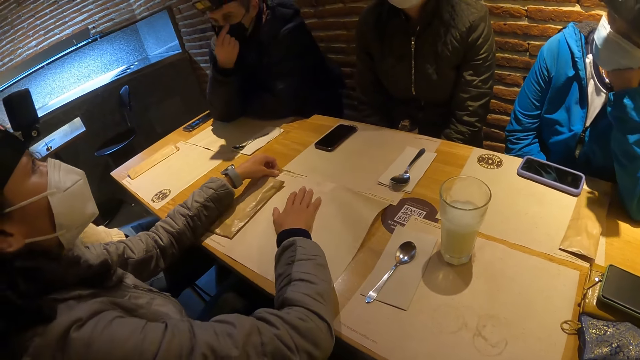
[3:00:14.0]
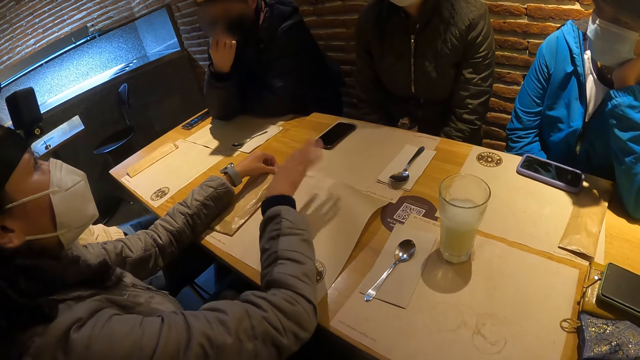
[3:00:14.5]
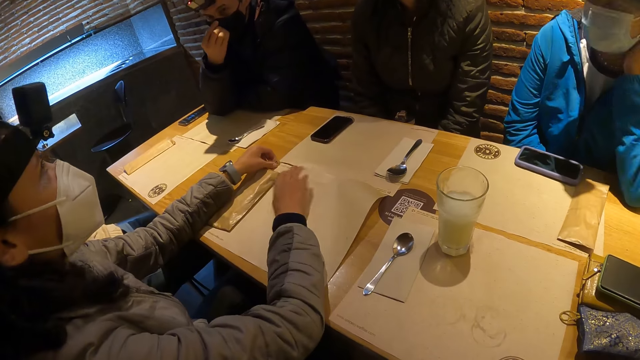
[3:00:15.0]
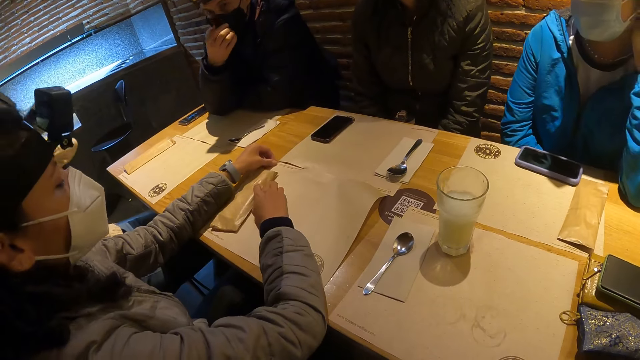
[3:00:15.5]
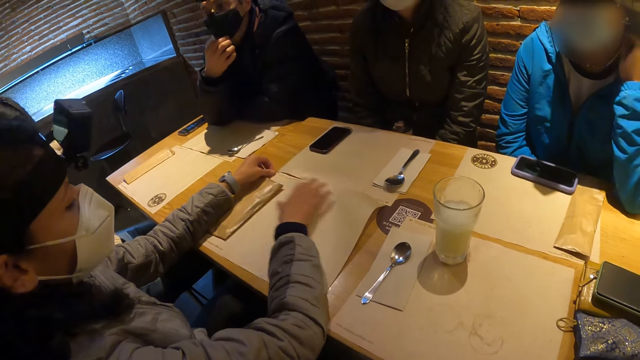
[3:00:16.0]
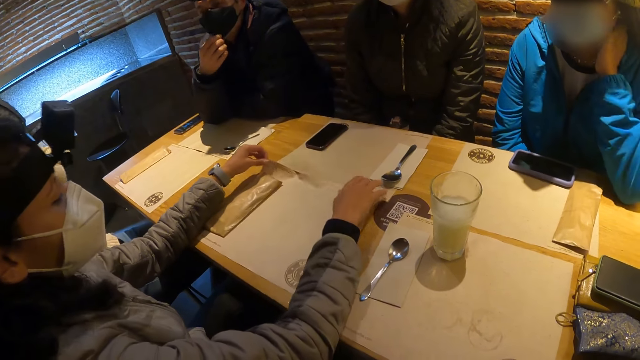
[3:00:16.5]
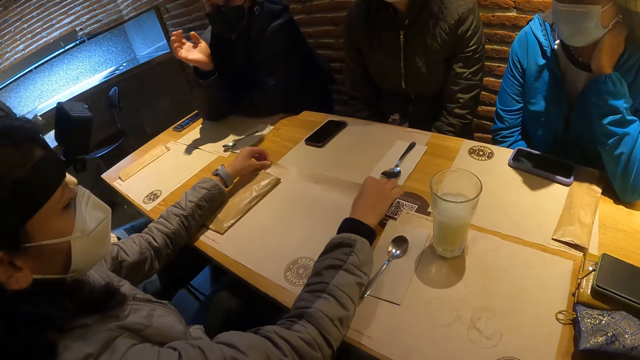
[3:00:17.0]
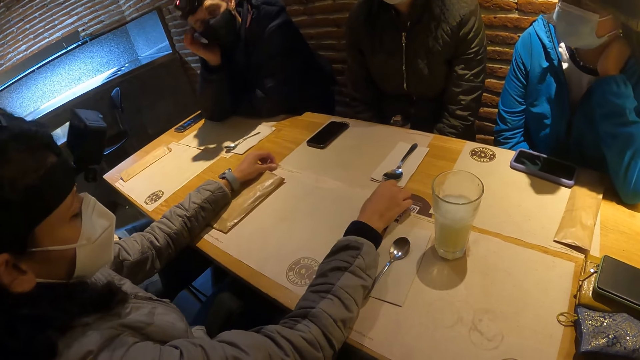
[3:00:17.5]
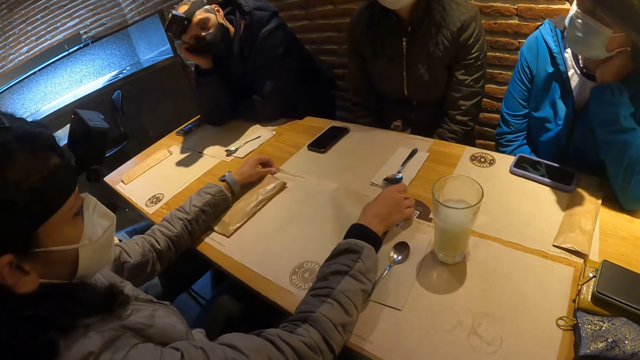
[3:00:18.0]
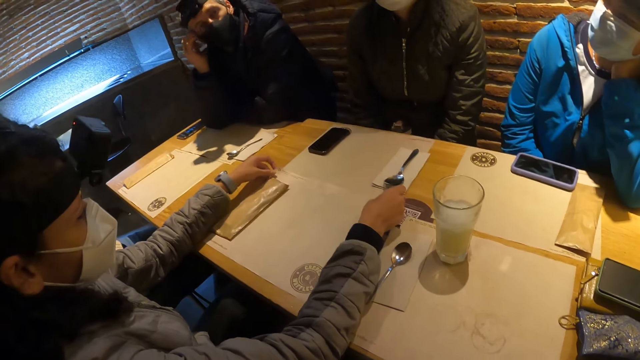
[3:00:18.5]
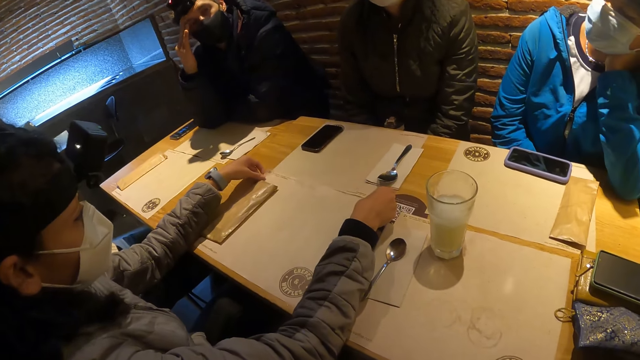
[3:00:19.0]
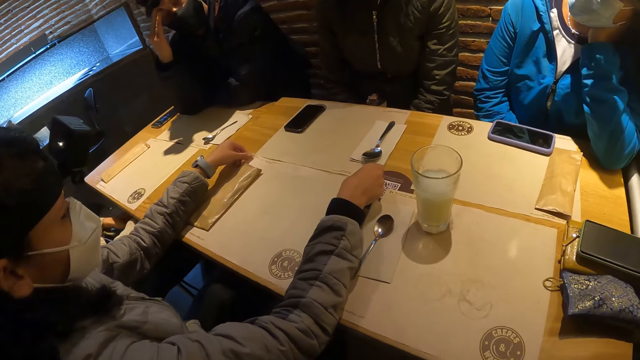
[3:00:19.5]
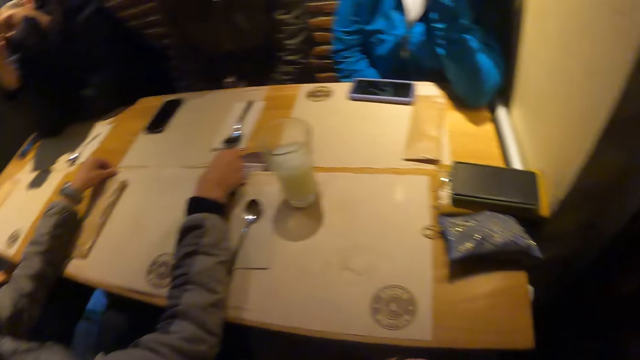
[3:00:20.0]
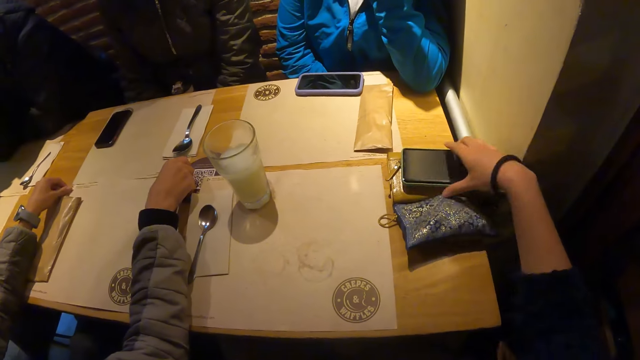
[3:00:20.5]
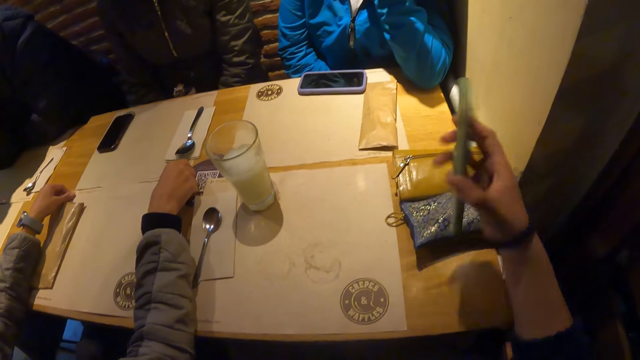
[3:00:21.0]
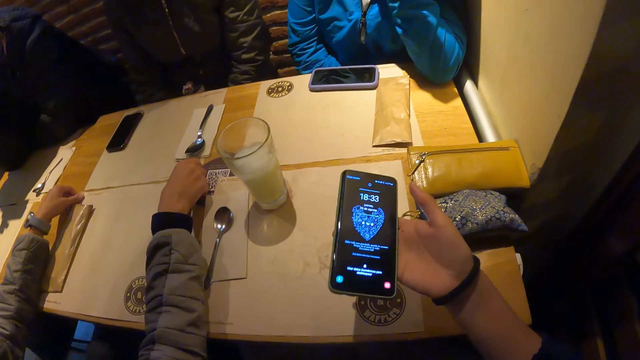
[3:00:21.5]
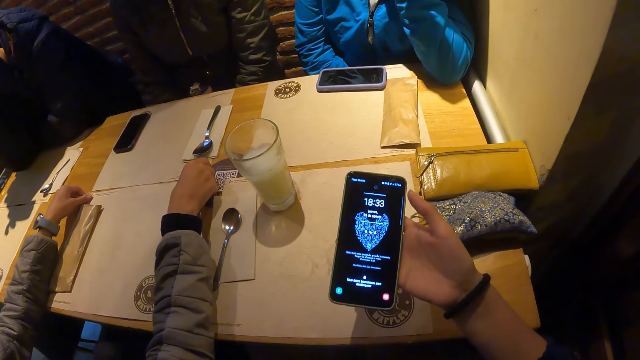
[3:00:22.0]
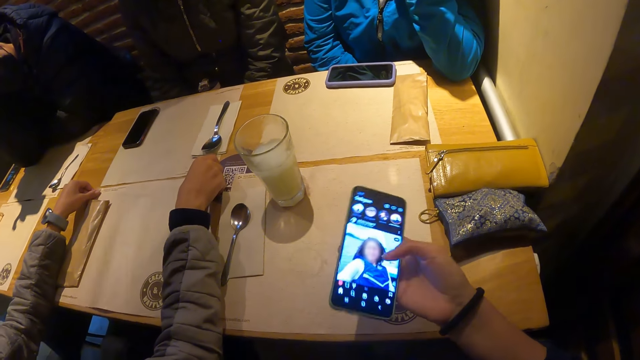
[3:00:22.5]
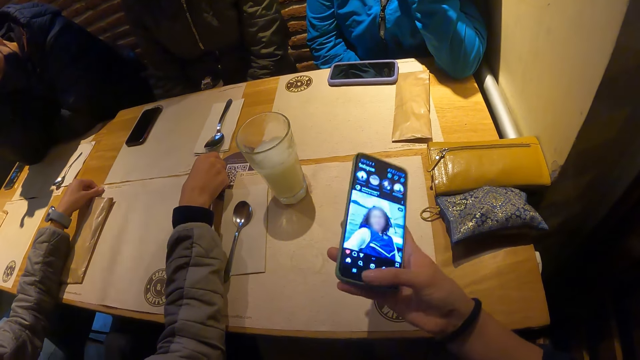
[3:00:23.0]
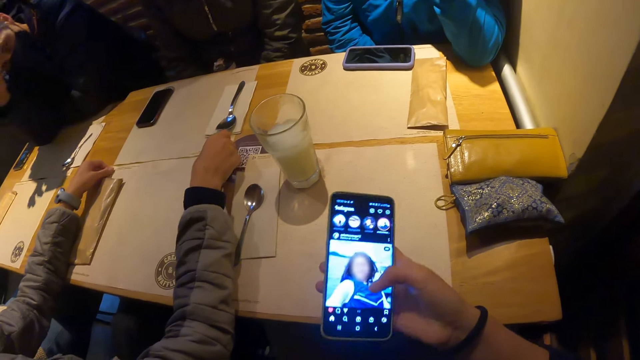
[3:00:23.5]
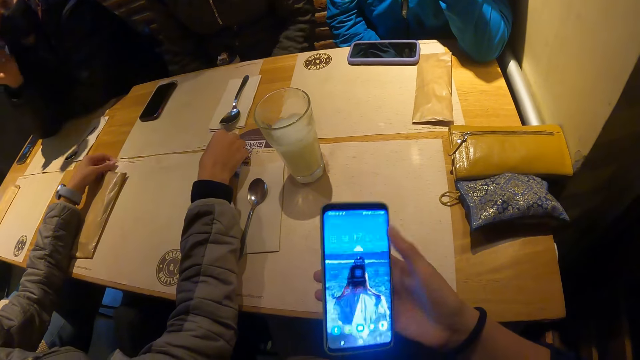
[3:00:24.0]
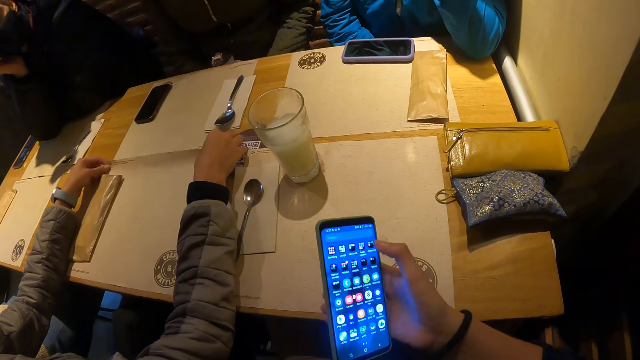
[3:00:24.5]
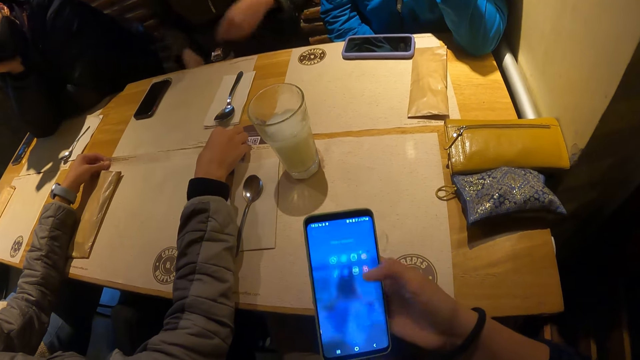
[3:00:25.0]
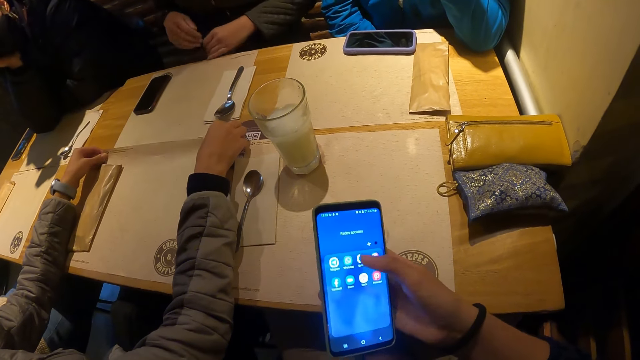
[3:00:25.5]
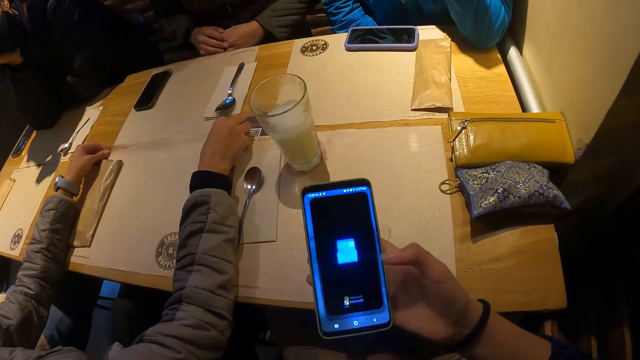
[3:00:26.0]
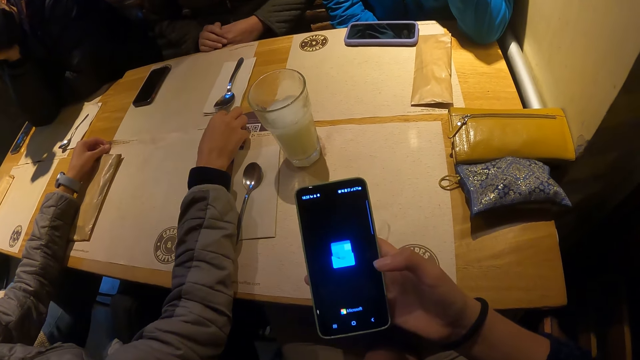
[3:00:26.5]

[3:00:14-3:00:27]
A woman looks up. The woman plays with the food mat on the table with both hands. The camera wearer picks a phone from a purse on the table with her right hand. She operates the phone with her right hand.

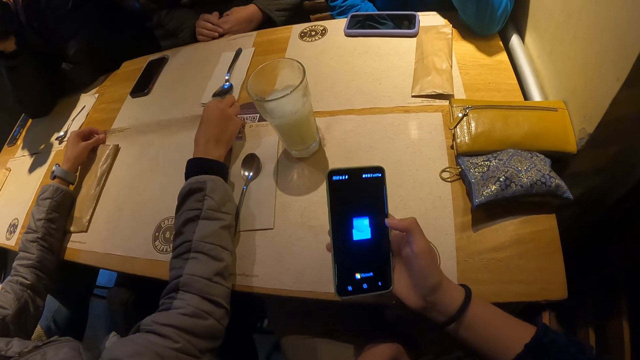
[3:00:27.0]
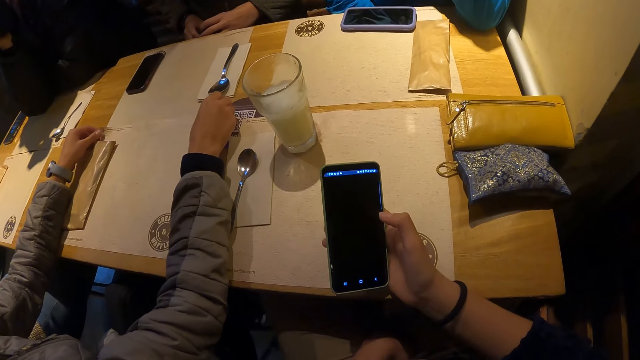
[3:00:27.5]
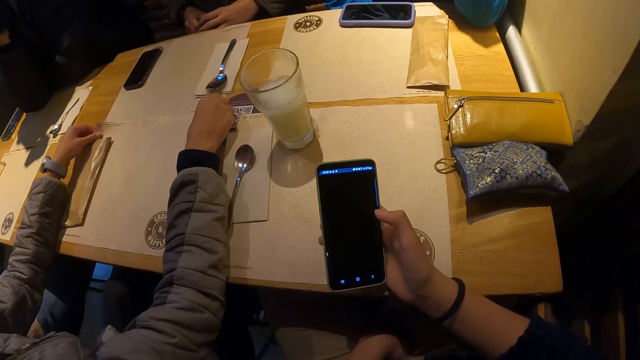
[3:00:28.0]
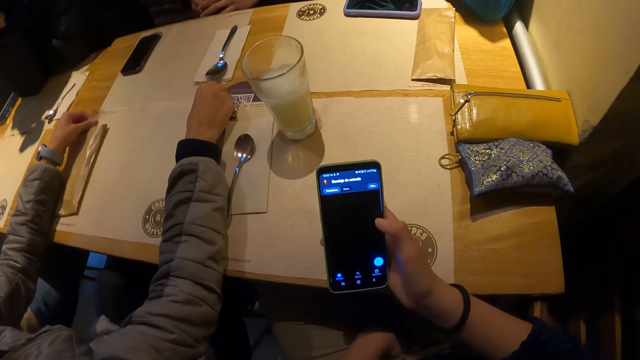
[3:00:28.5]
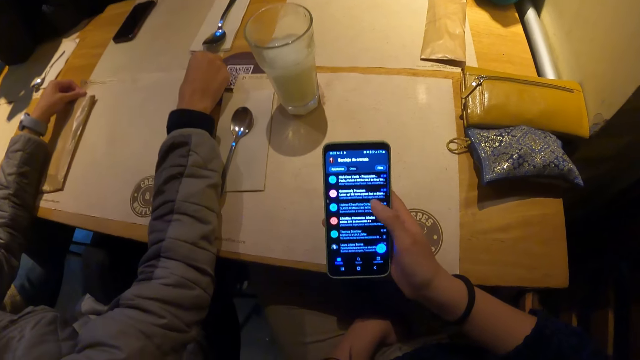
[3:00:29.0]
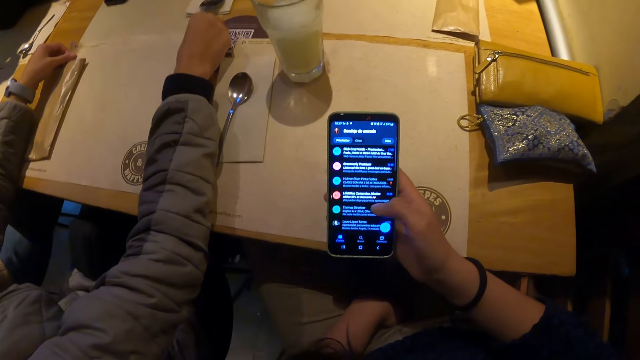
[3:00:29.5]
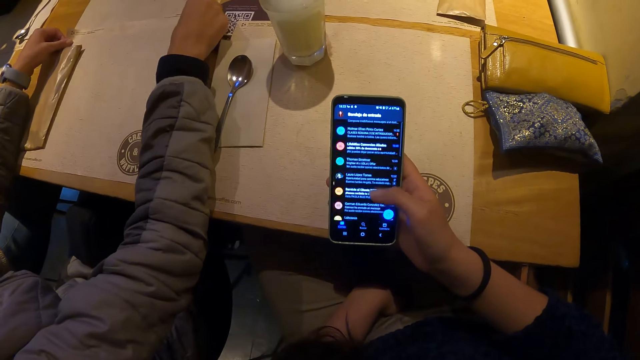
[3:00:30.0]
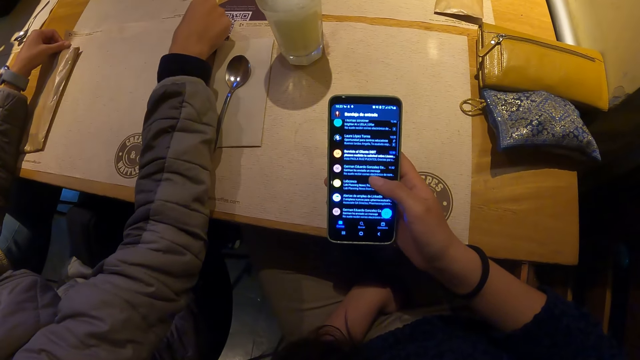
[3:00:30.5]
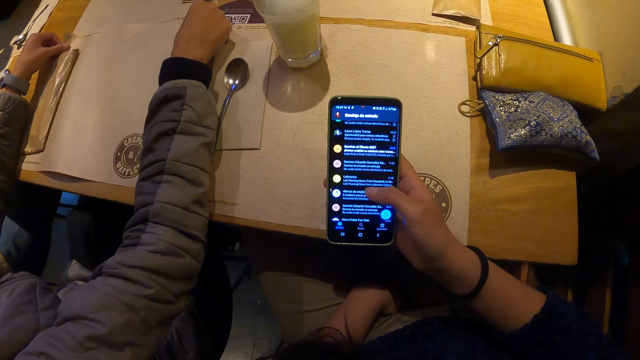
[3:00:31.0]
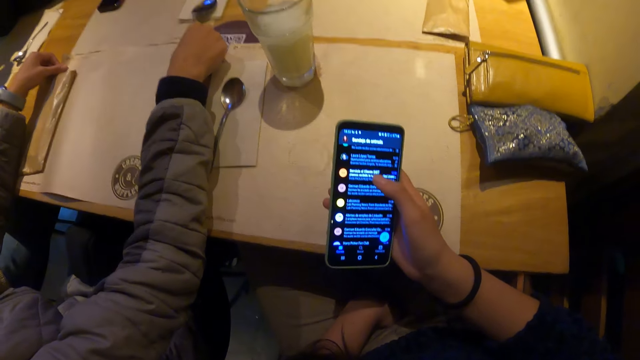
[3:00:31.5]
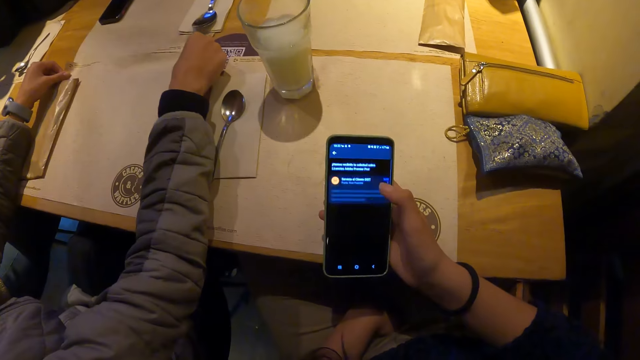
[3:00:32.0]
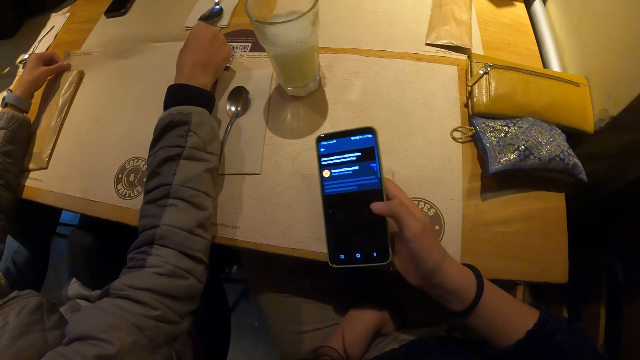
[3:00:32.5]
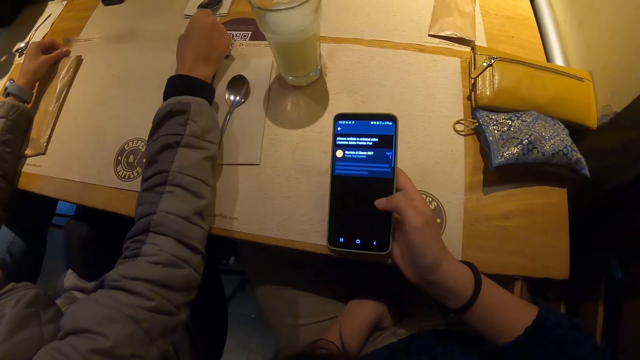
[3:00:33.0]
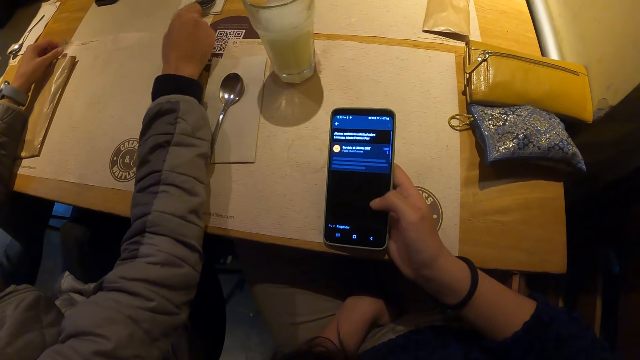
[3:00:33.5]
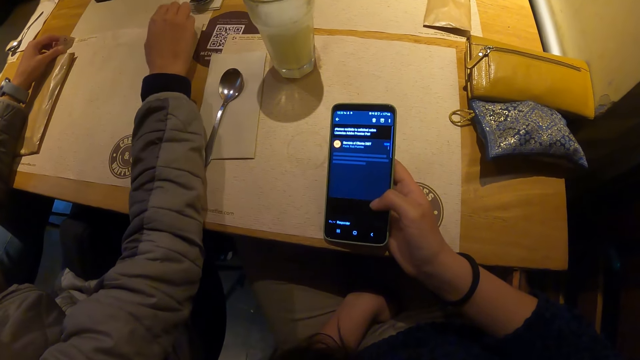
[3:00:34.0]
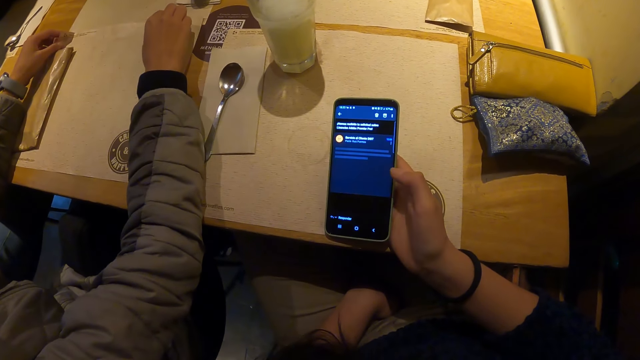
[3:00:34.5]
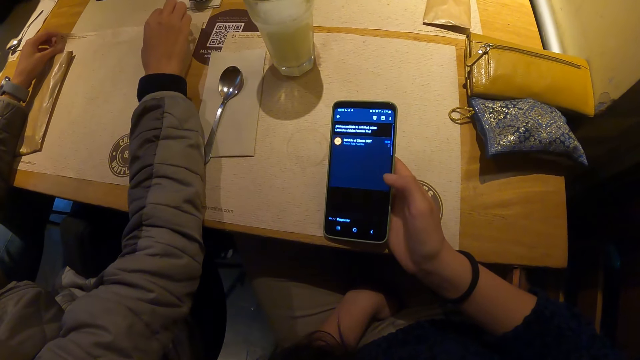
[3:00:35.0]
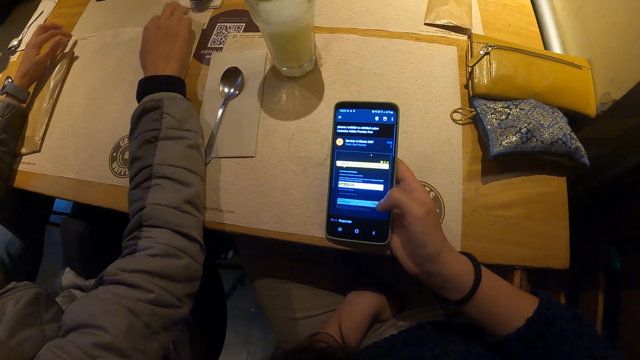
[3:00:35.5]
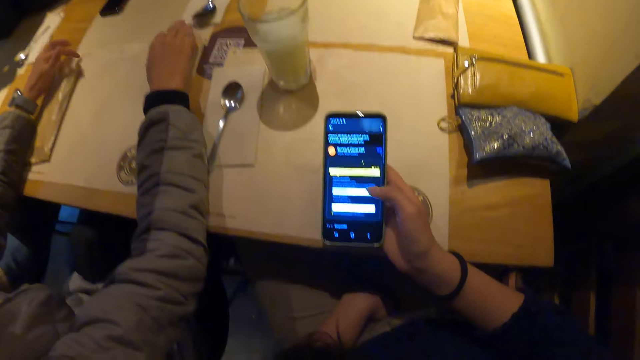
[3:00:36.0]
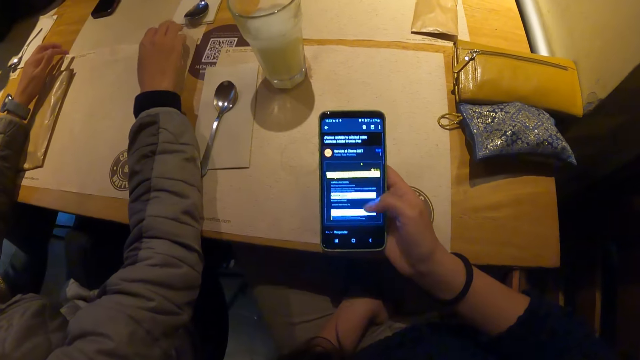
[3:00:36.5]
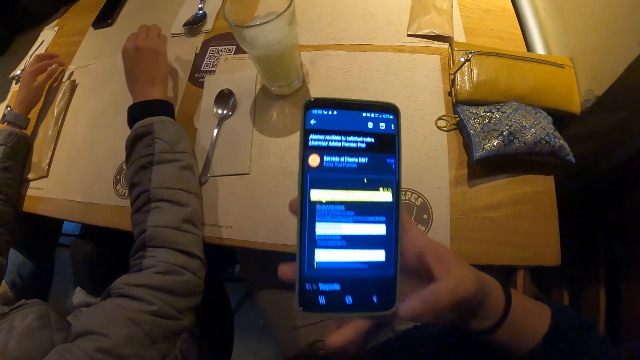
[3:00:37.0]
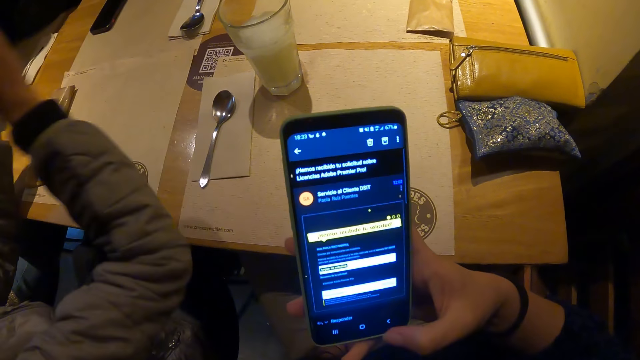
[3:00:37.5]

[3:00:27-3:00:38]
The woman taps on the food mat on the table with both hands.
